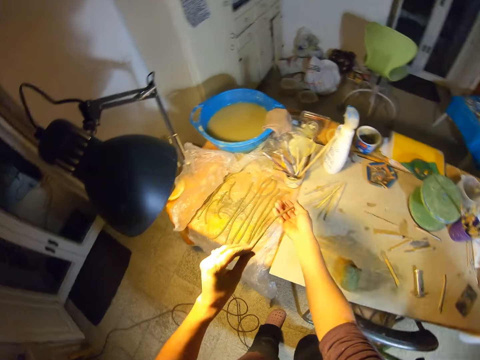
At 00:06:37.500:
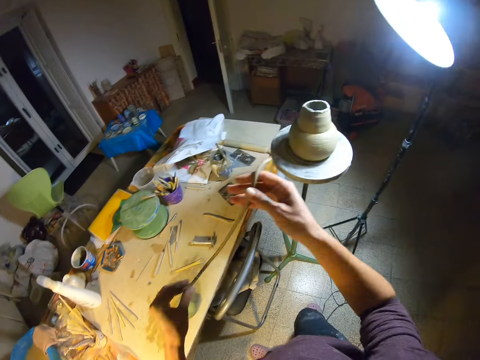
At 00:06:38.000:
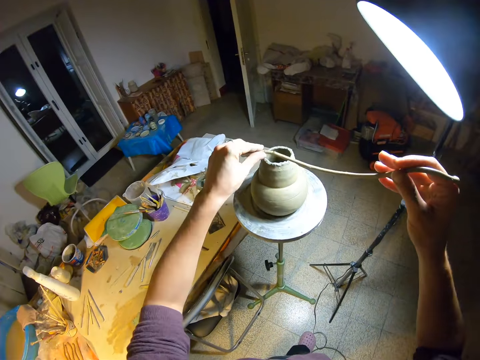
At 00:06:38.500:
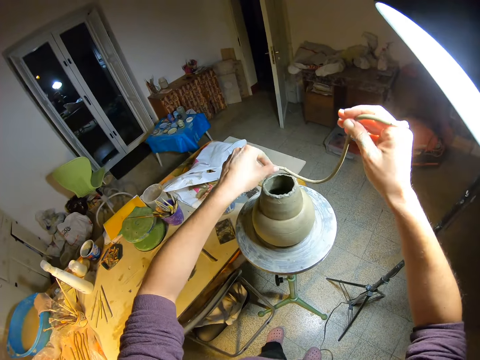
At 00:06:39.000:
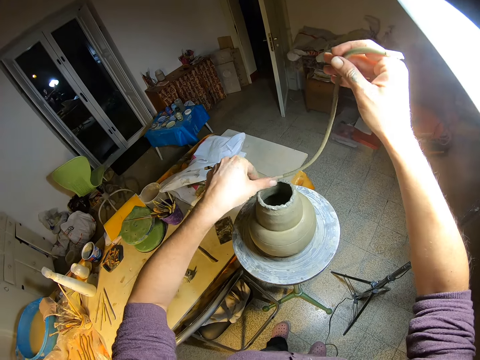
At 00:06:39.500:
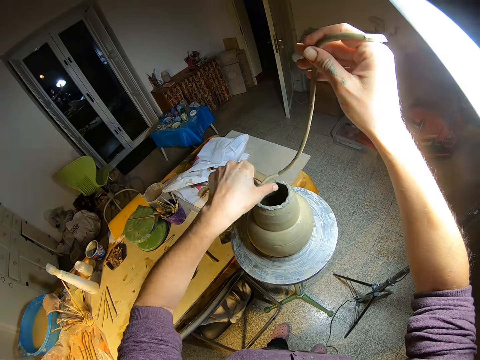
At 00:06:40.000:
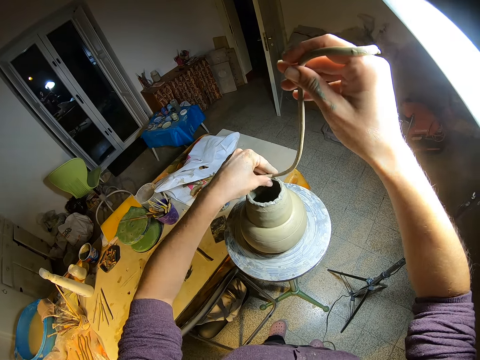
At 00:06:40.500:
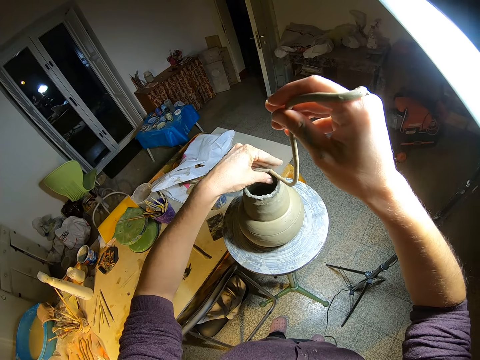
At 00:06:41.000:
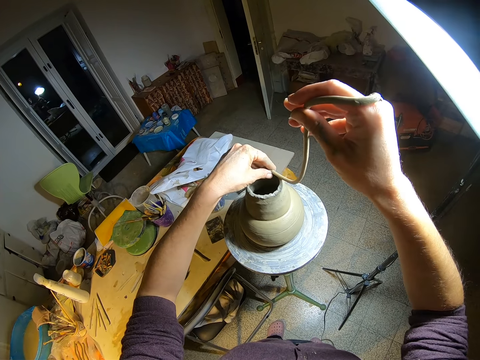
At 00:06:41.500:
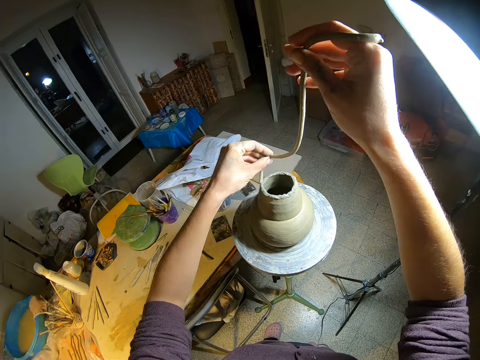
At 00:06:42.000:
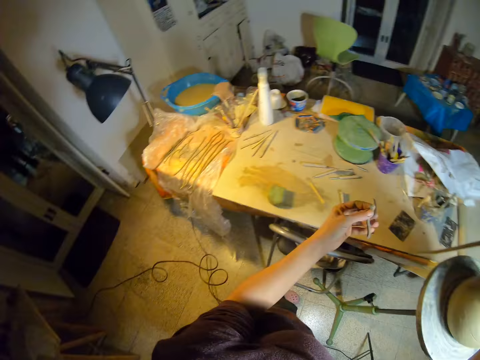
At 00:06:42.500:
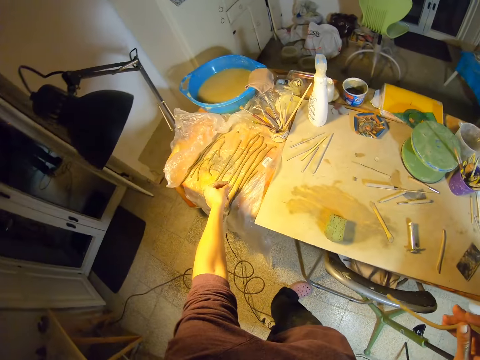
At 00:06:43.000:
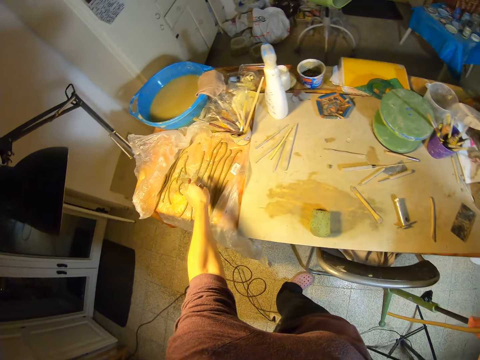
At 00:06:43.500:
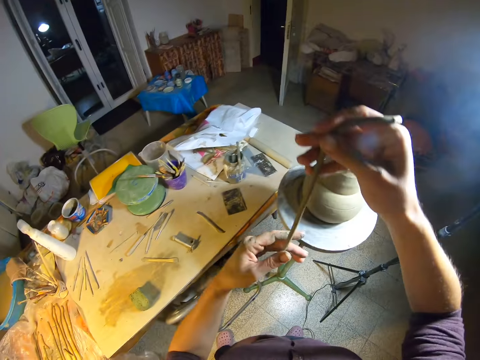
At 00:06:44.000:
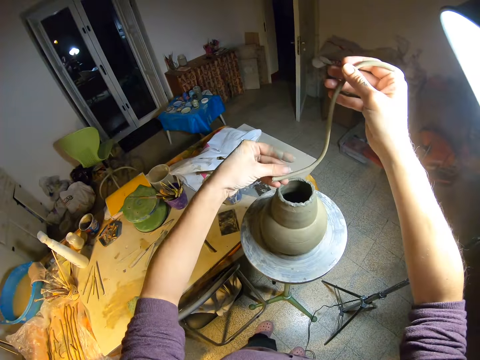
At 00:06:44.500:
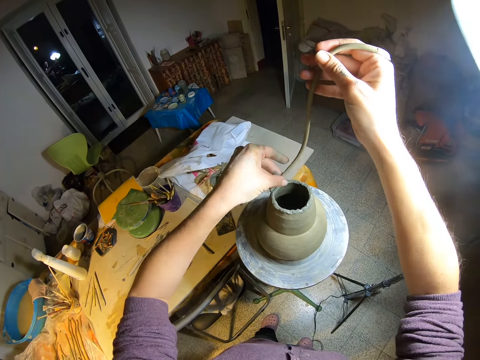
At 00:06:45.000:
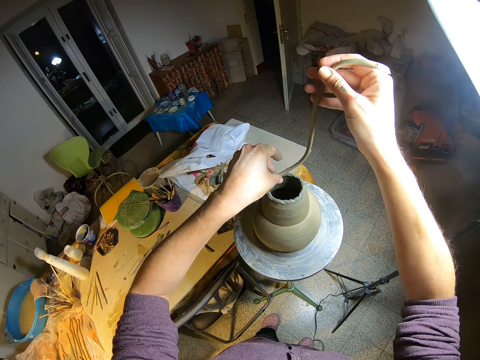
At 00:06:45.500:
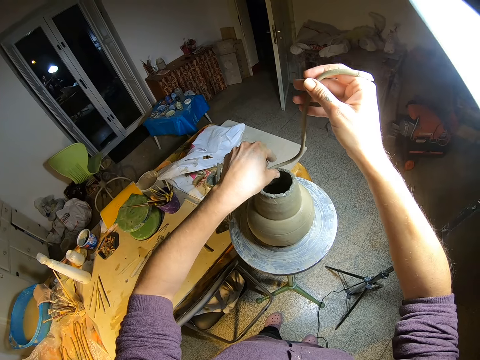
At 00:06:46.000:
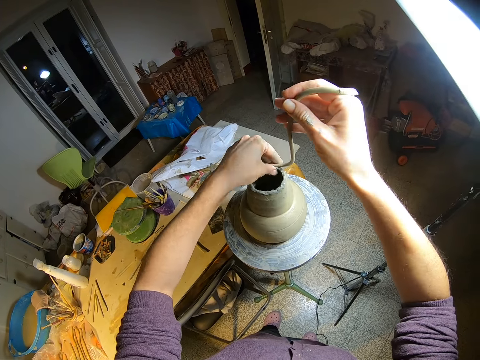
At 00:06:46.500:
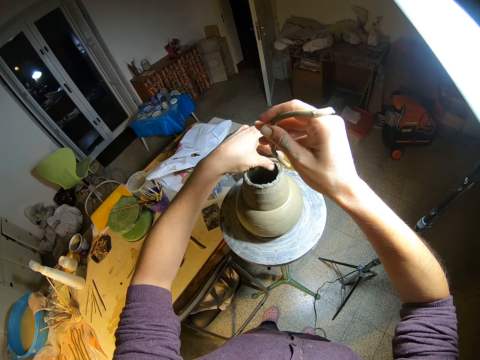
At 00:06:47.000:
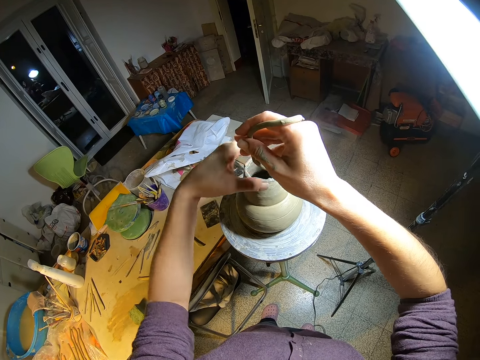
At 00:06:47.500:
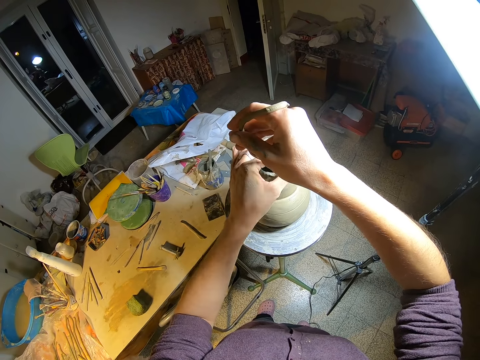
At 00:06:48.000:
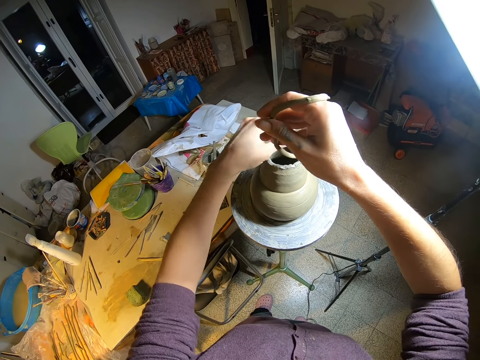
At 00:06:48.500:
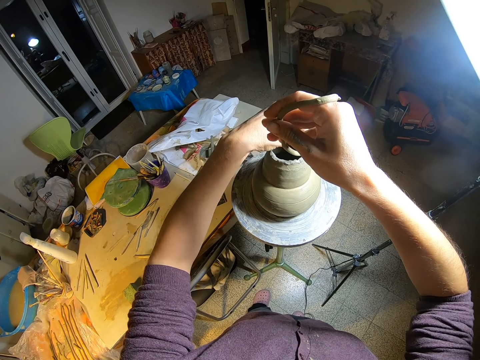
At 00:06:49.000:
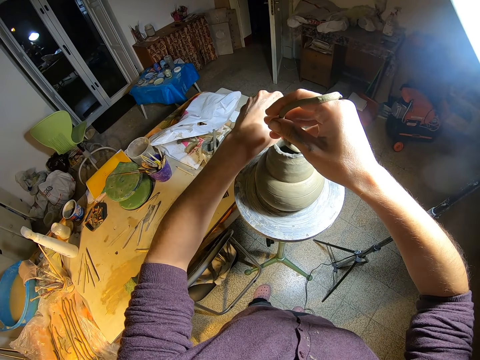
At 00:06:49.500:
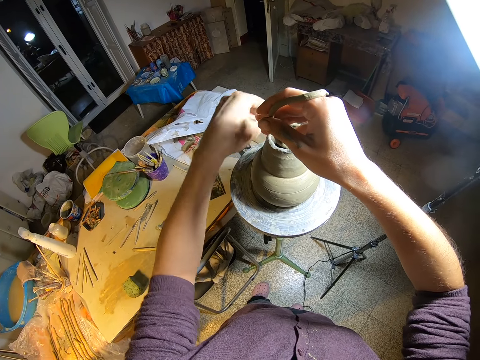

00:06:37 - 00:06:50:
The camera wearer holds the strip of clay with both hands. He stretches the roll towards the mold on the molding stand. He places the strip of clay on the pottery opening with both hands. He removes the strip of clay from the pottery with both hands. He cuts the strip of clay with his left hand. He drops the strip of clay in his left hand on the table. He holds the strip of clay in his right hand with both hands. He stretches the left roll in his hands. He places the strip of clay round on the pottery opening with both hands.

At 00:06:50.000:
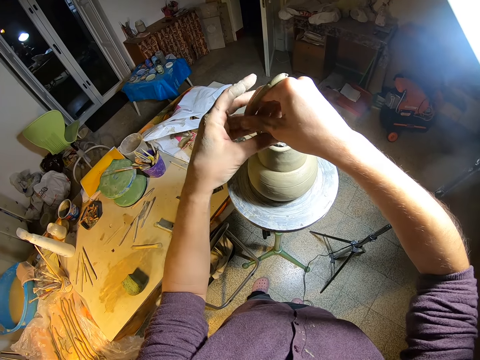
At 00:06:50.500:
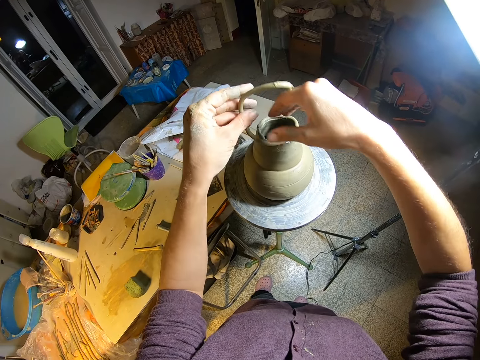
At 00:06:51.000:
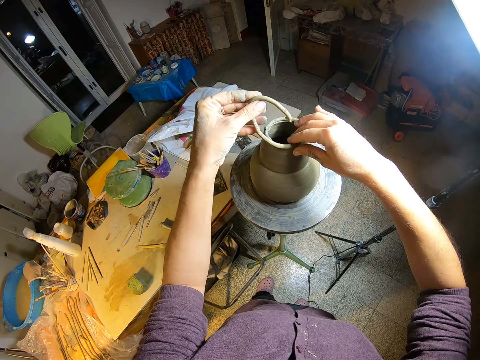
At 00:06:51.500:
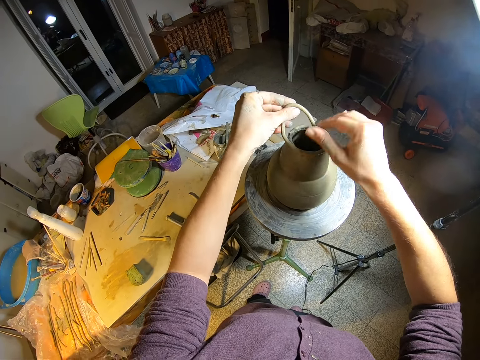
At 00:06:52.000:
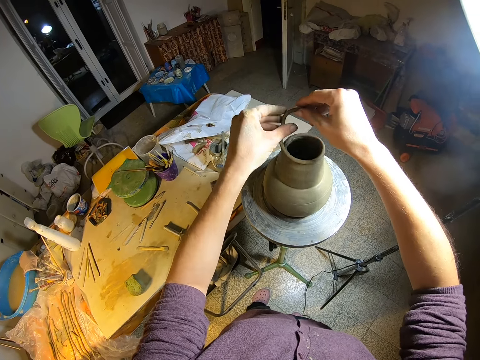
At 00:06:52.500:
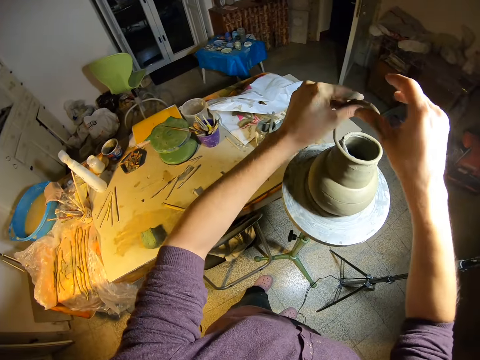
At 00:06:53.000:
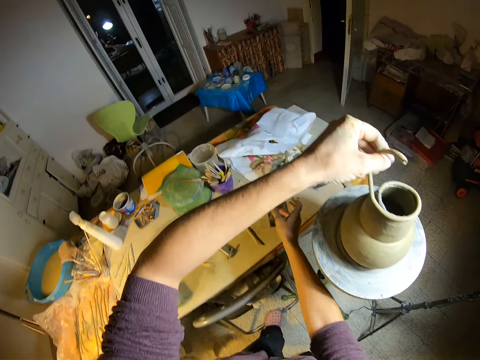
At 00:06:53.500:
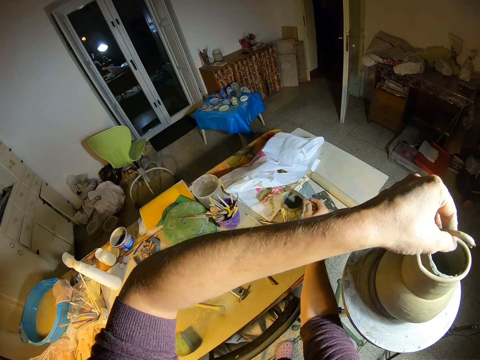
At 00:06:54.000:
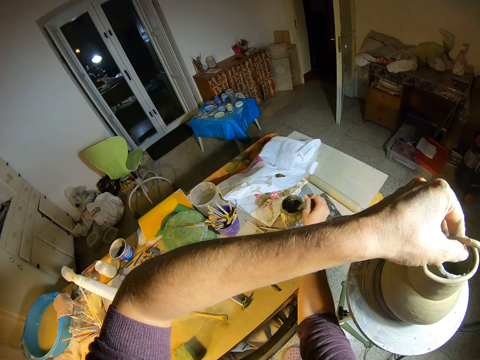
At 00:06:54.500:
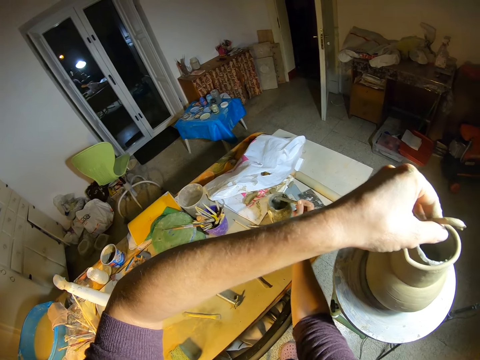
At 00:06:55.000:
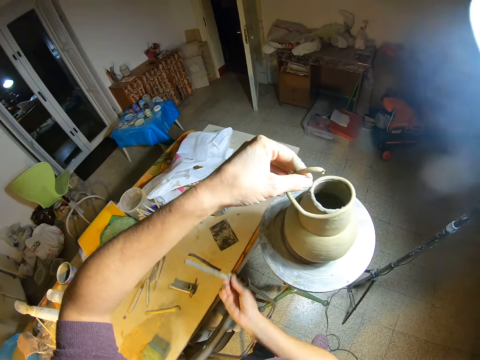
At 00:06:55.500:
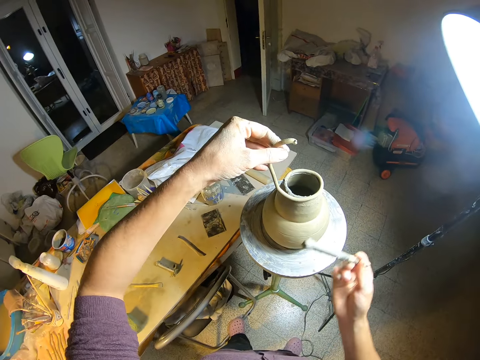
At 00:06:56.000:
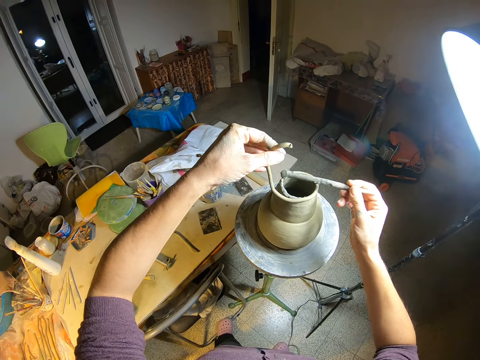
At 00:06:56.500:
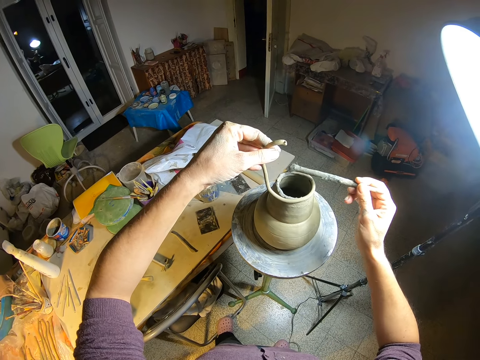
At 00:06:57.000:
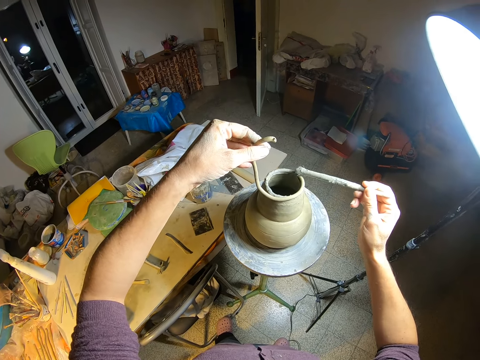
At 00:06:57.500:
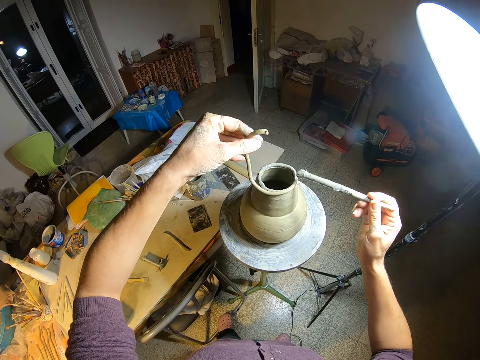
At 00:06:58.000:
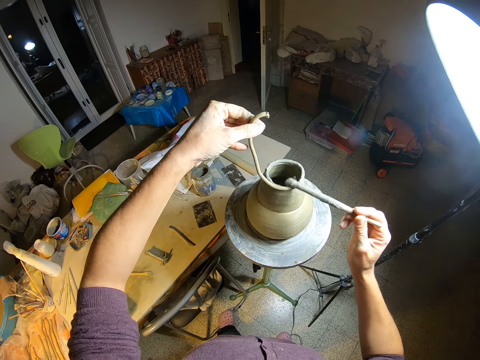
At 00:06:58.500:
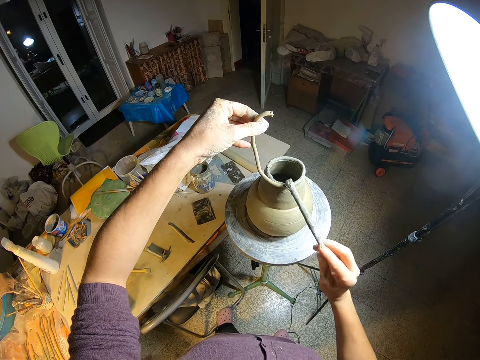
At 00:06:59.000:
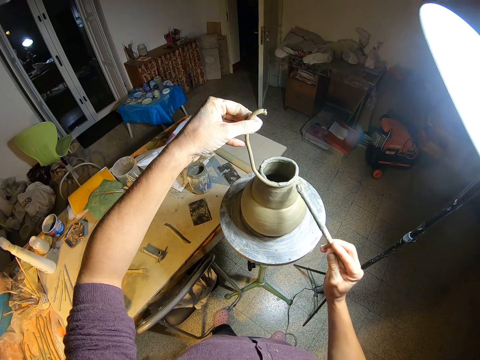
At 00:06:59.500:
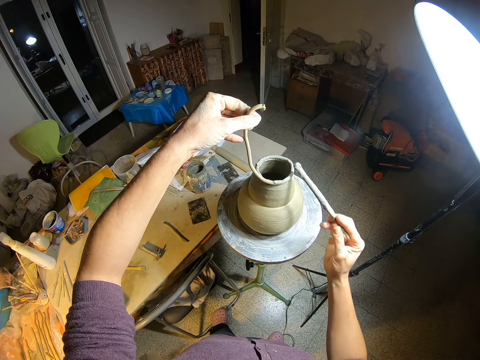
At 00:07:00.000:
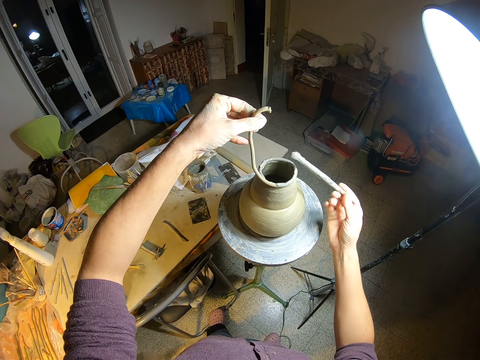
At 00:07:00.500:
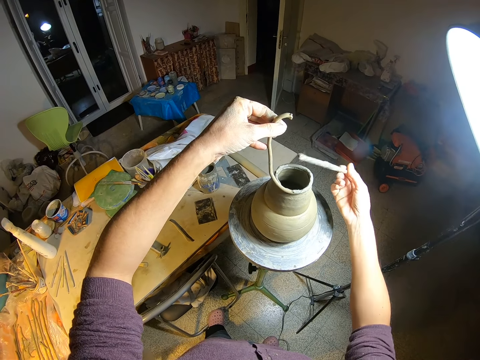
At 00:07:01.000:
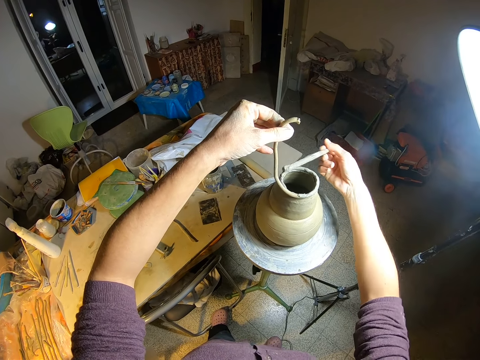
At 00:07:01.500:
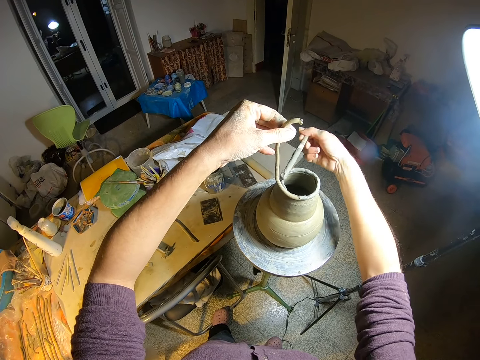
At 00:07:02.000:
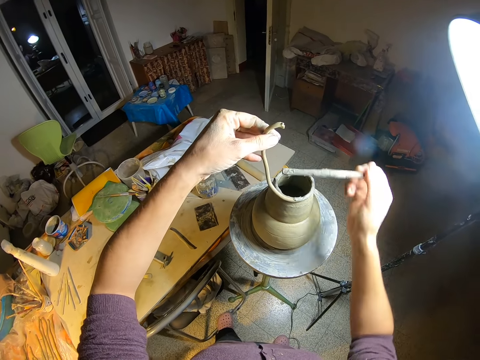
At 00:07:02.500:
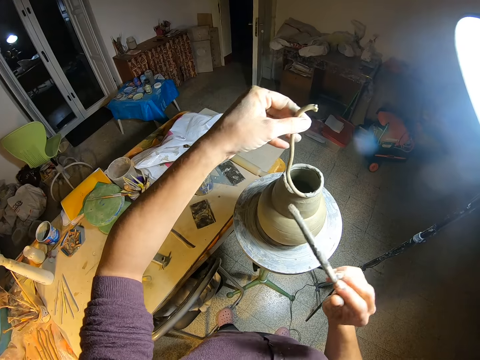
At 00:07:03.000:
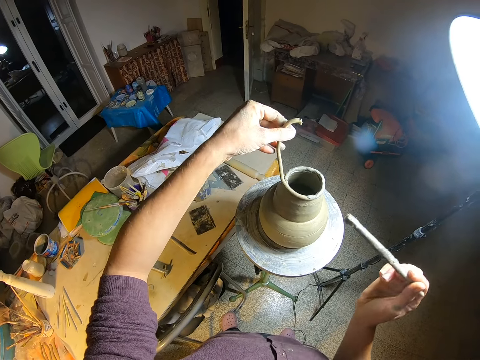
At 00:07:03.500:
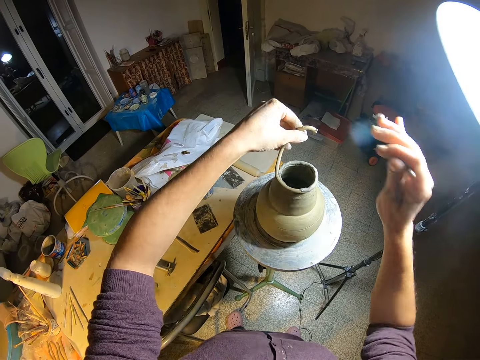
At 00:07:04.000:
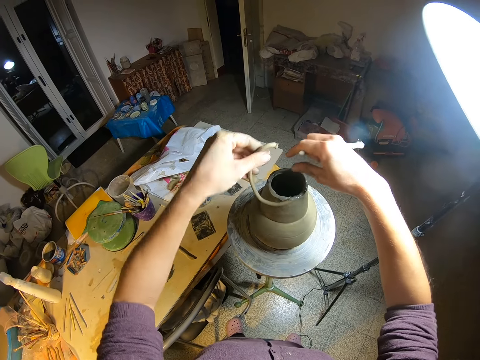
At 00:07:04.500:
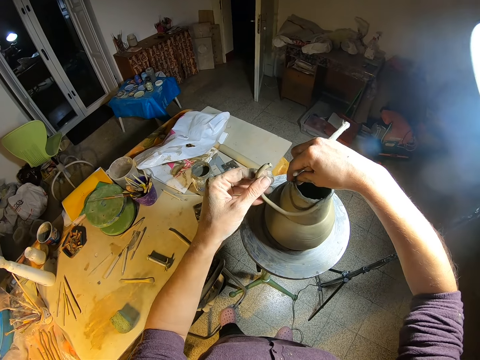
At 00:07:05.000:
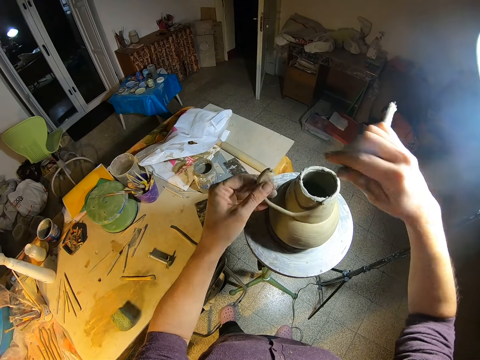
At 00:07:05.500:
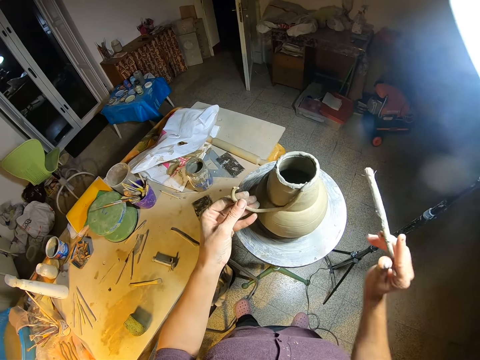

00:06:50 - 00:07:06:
The camera wearer holds the strip of clay with his left hand. He picks up the modelling brush on the jar of slip with his right hand. He dips the brush into the jar of slip with his right hand. He coats the strip of clay with the brush in his right hand. He lifts the brush from the mold. He fixes the roll round on the mold opening with his hands. He shapes the pottery properly with his right hand.
